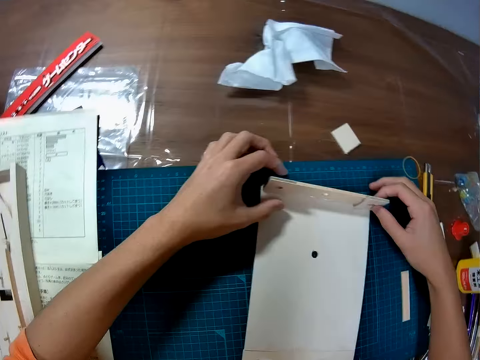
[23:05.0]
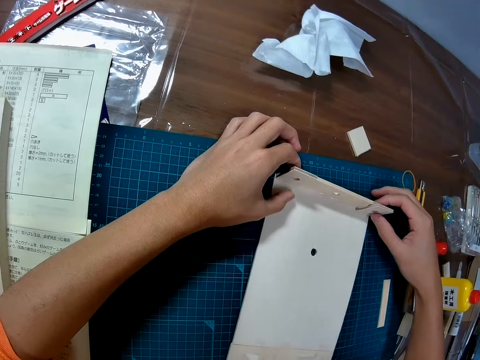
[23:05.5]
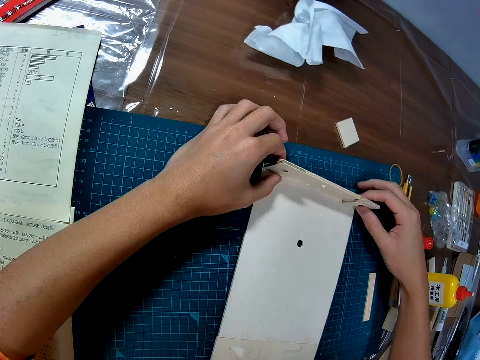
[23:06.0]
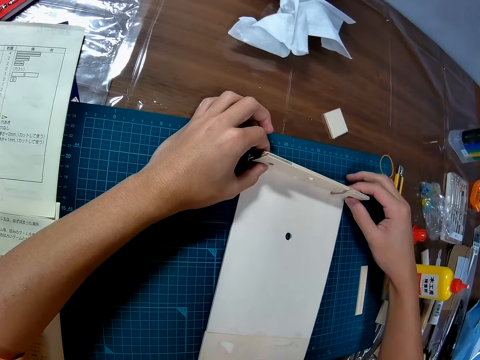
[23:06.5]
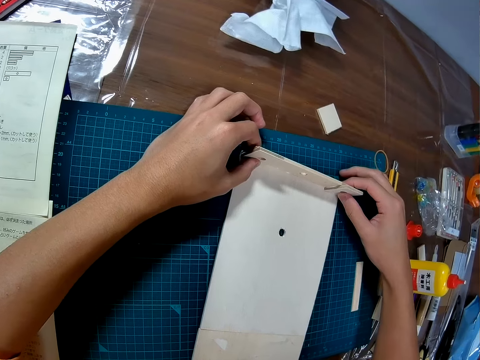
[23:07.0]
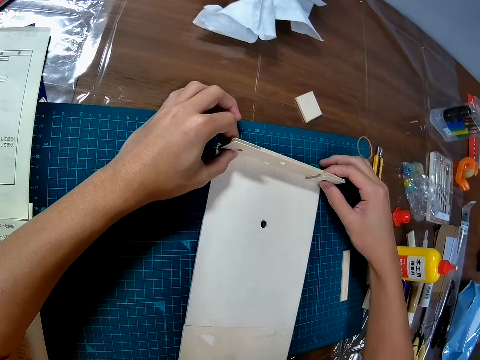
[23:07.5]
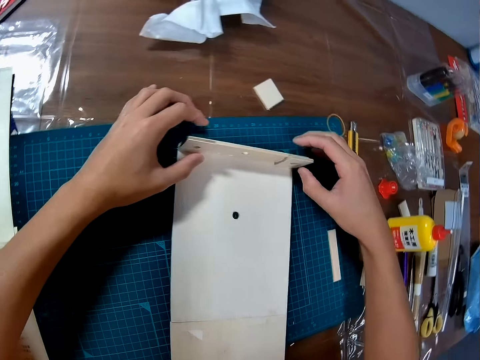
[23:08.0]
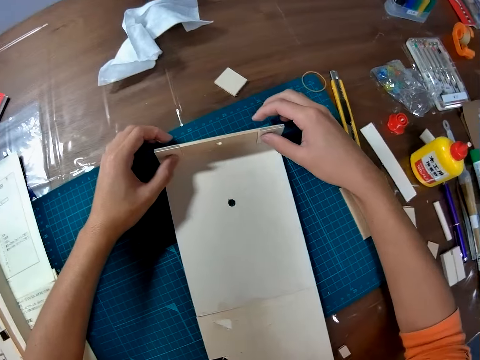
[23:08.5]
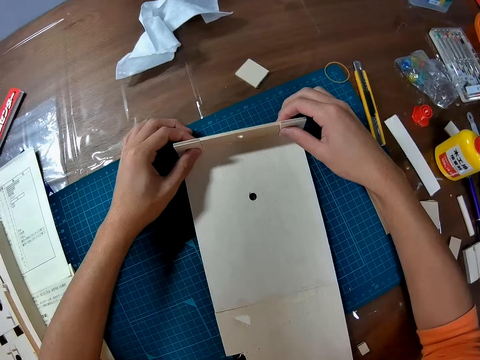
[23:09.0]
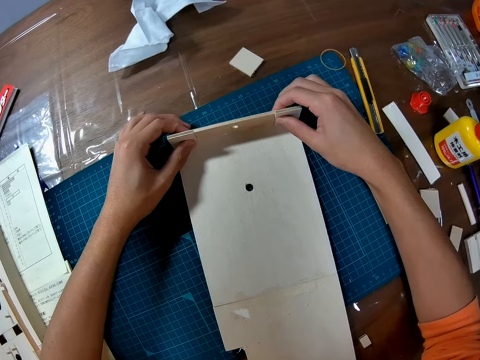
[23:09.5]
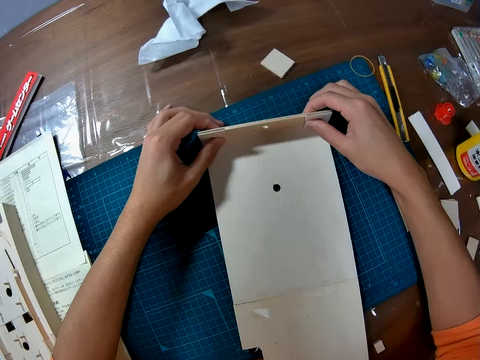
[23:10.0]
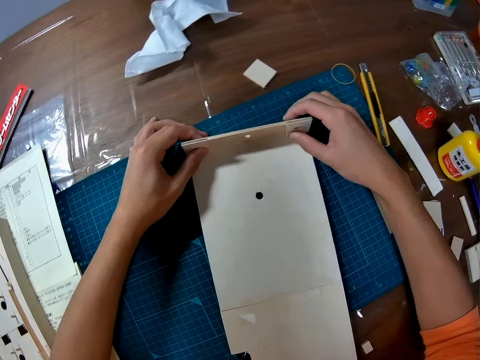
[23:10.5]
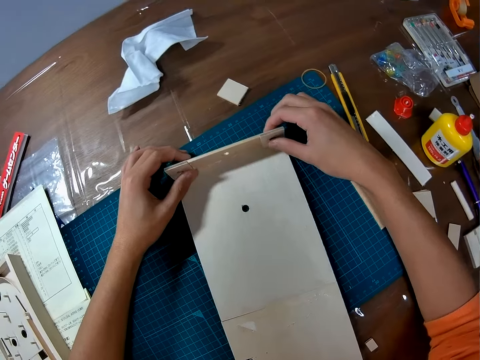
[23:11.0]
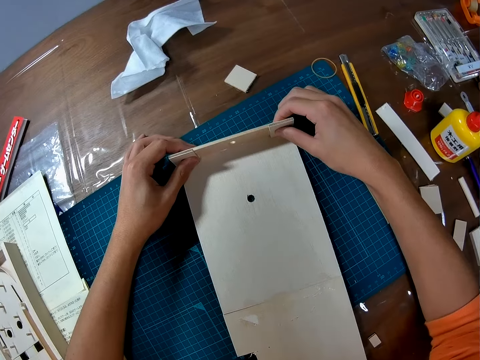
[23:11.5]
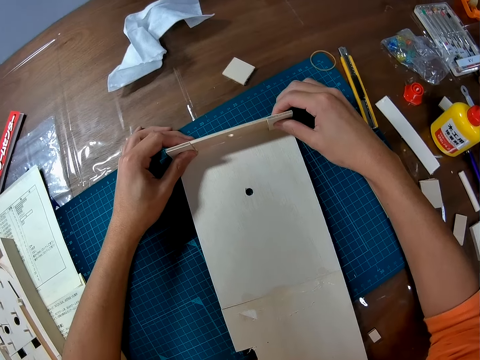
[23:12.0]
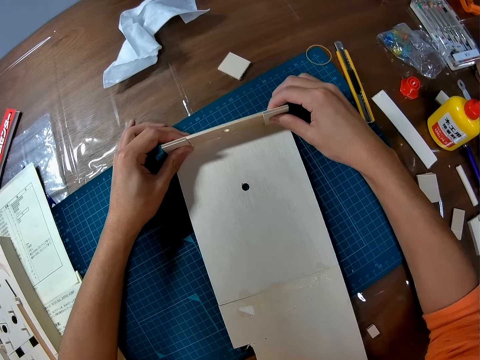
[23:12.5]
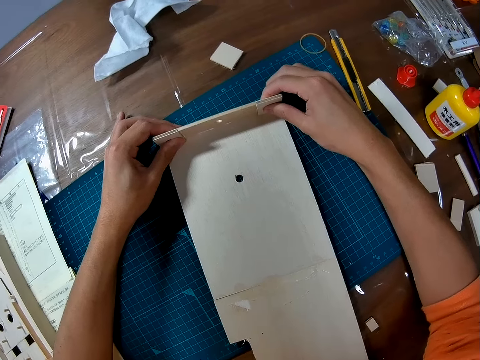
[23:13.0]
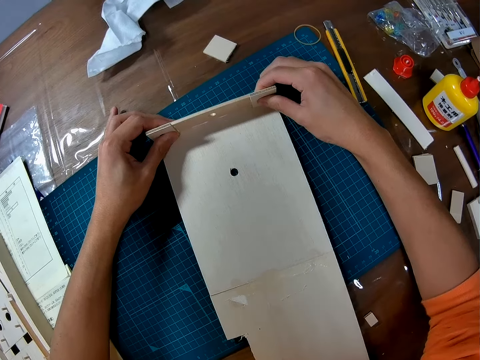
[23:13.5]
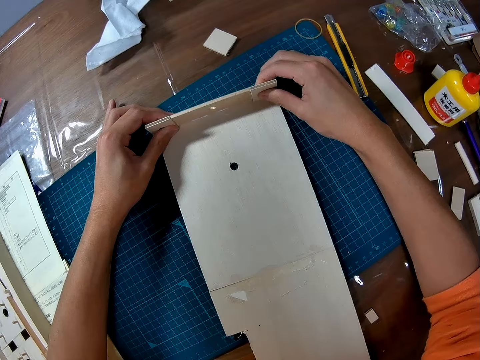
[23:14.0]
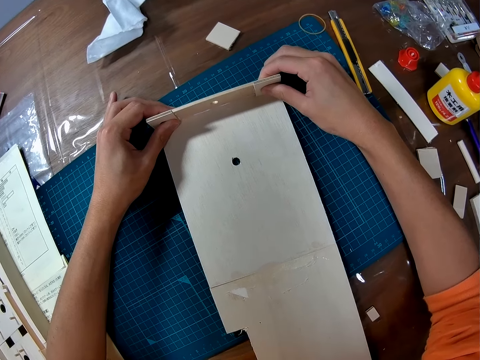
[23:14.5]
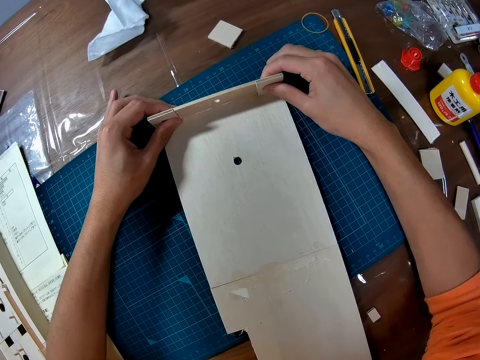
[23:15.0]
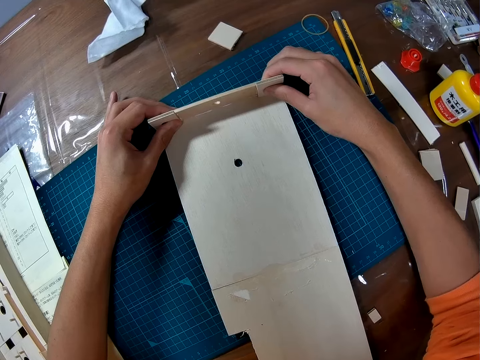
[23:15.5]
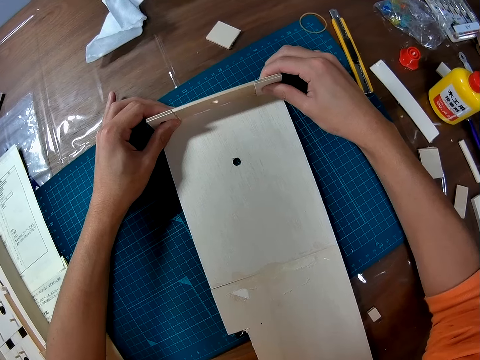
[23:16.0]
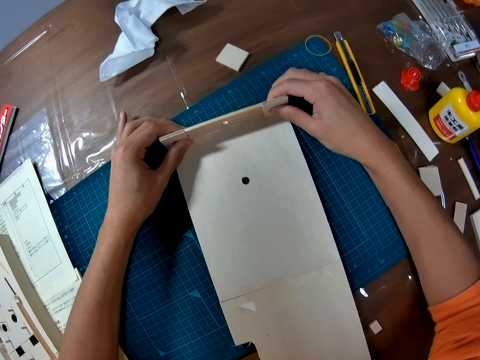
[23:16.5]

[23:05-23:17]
The camera wearer lets go of the piece of wood. She holds the piece with both her hands. She lets go of the piece. She holds the piece. She stares at the board.

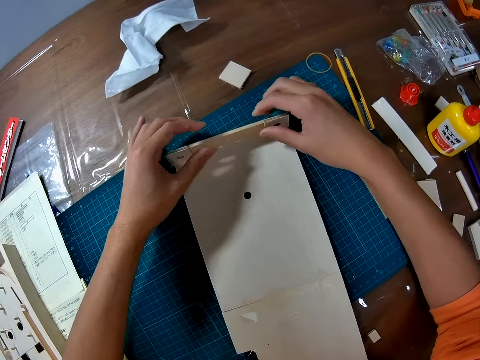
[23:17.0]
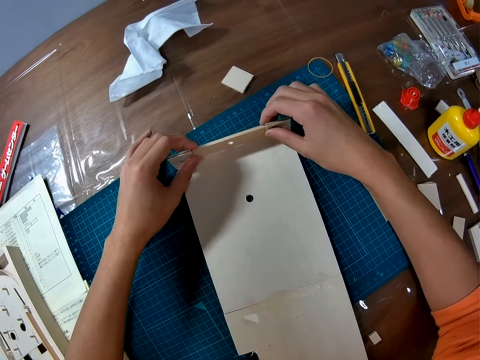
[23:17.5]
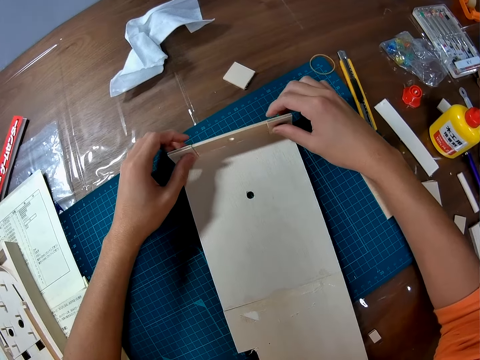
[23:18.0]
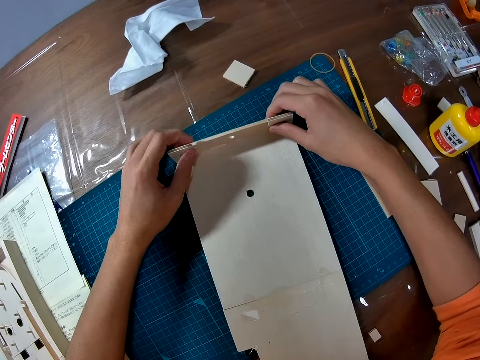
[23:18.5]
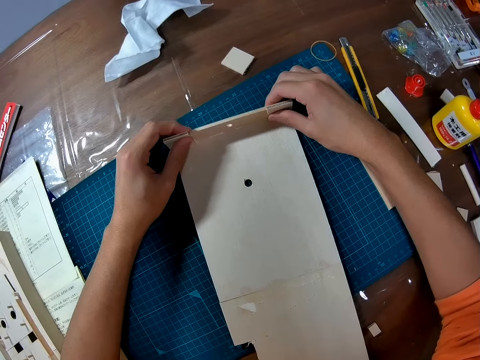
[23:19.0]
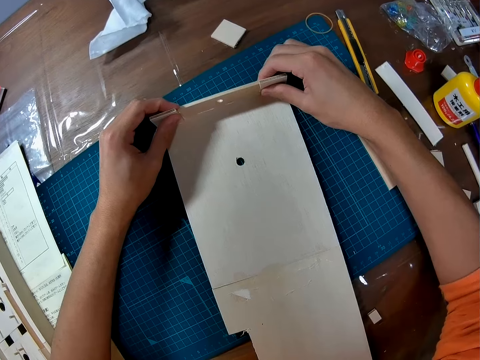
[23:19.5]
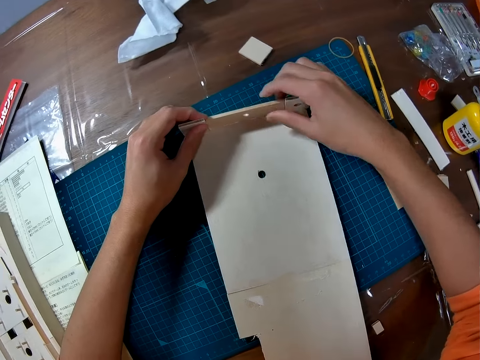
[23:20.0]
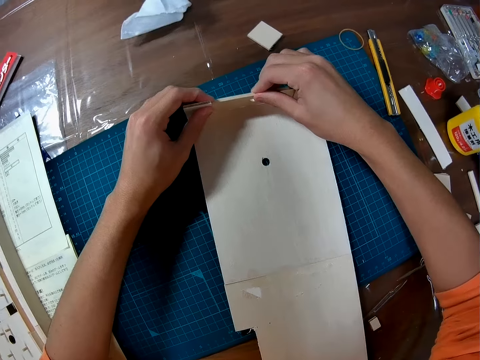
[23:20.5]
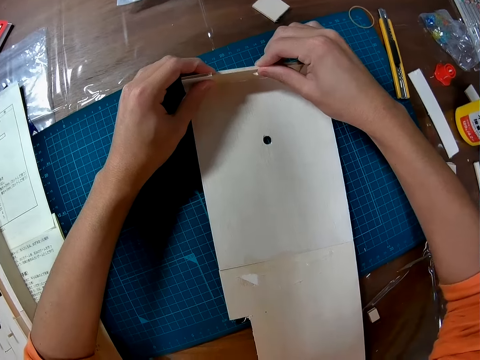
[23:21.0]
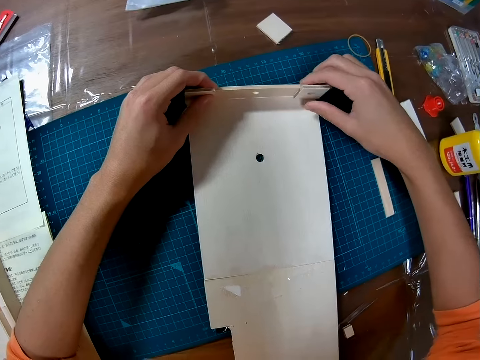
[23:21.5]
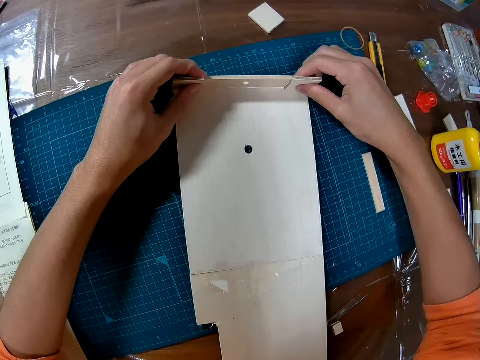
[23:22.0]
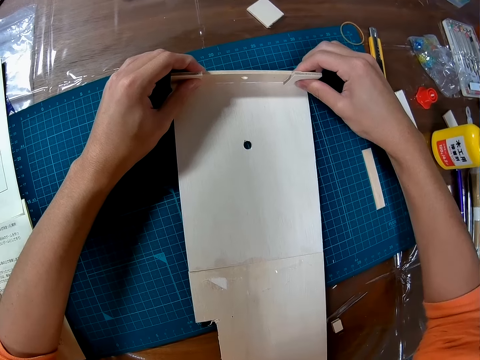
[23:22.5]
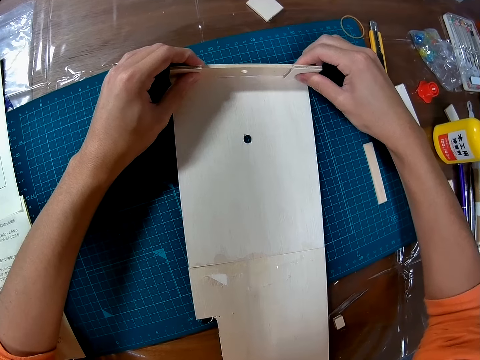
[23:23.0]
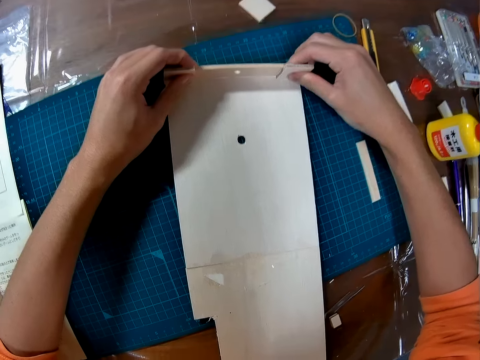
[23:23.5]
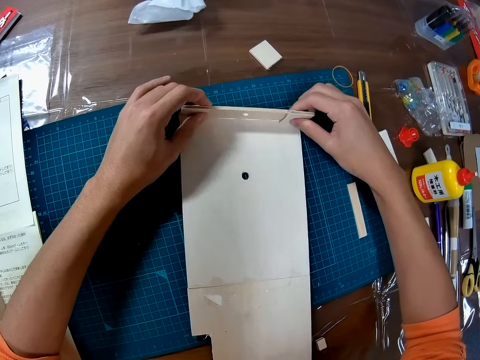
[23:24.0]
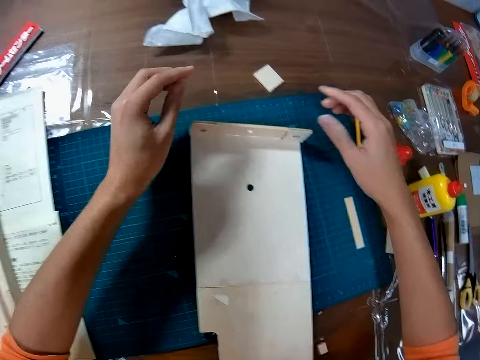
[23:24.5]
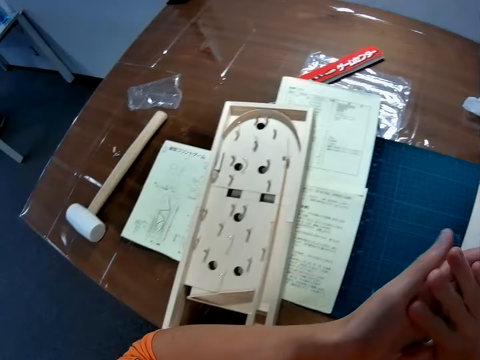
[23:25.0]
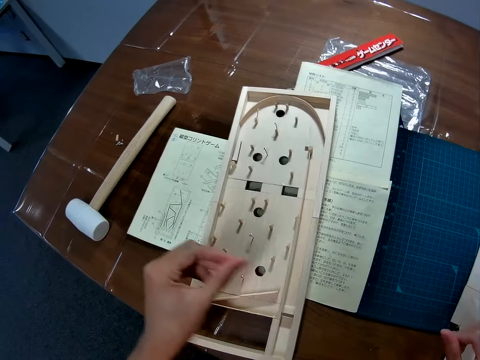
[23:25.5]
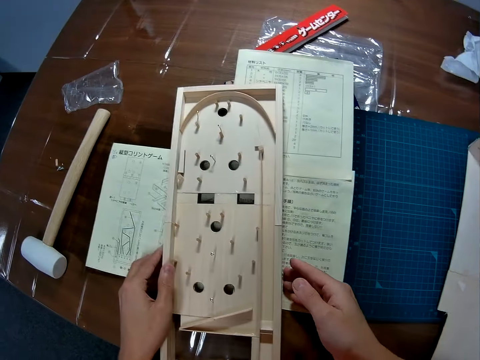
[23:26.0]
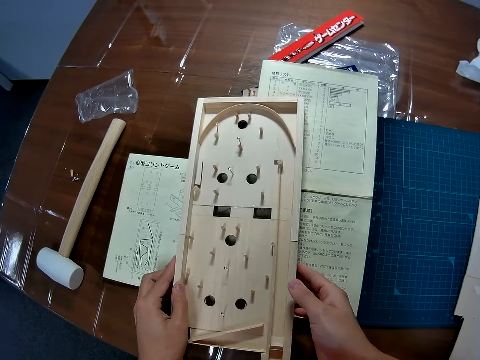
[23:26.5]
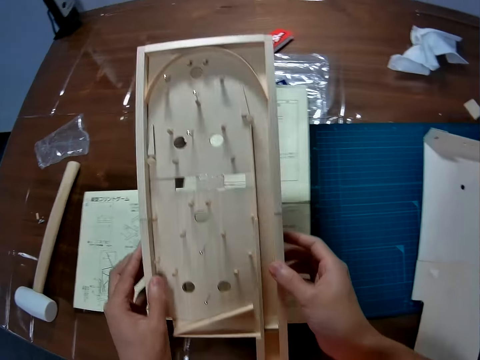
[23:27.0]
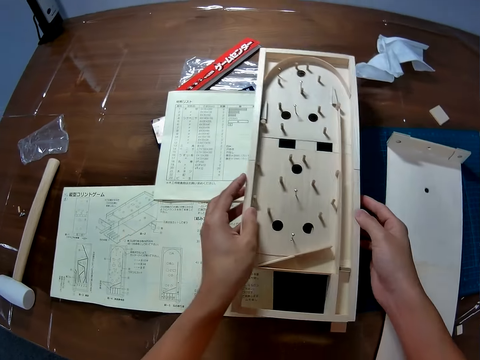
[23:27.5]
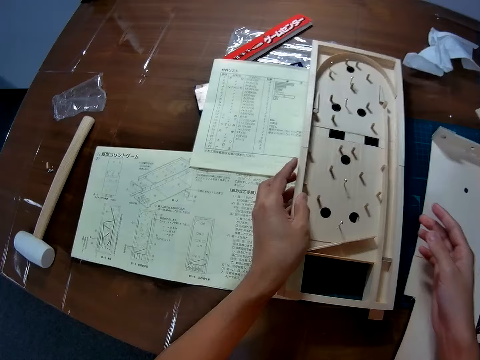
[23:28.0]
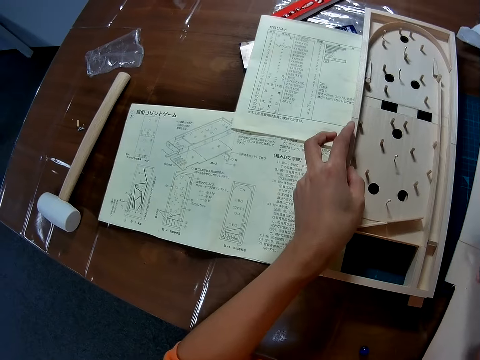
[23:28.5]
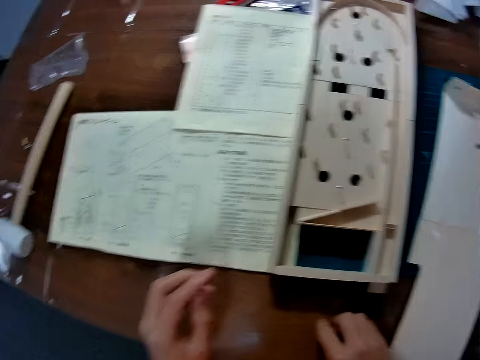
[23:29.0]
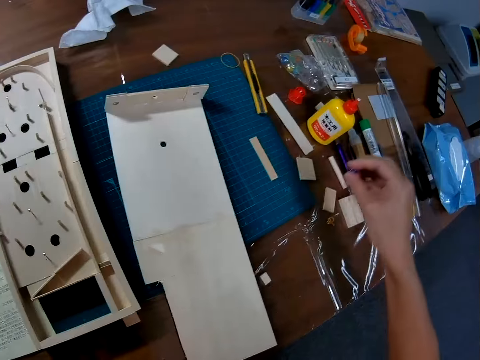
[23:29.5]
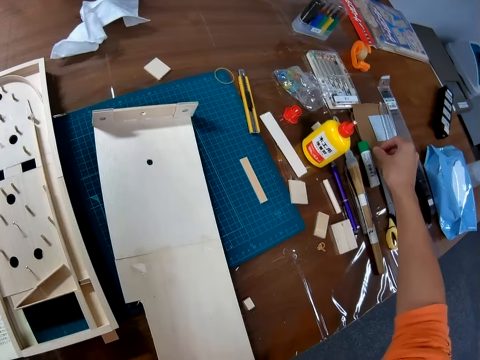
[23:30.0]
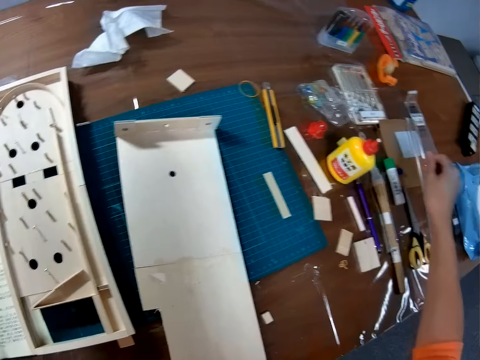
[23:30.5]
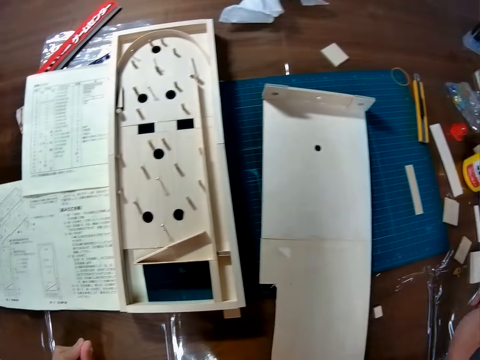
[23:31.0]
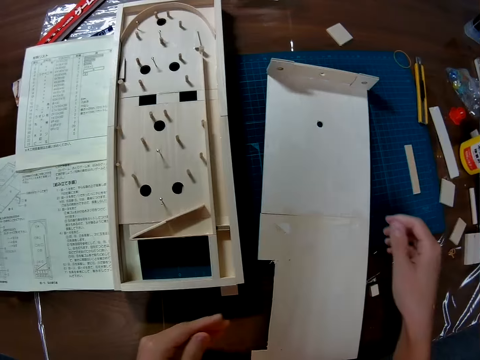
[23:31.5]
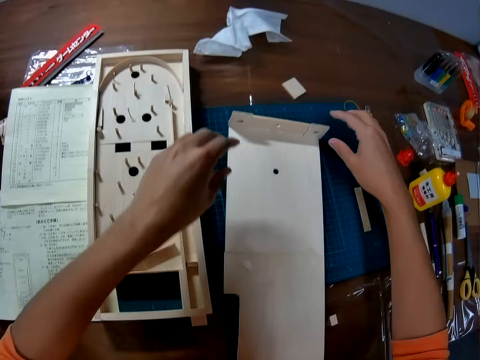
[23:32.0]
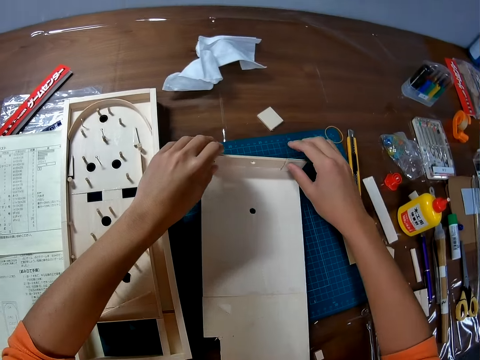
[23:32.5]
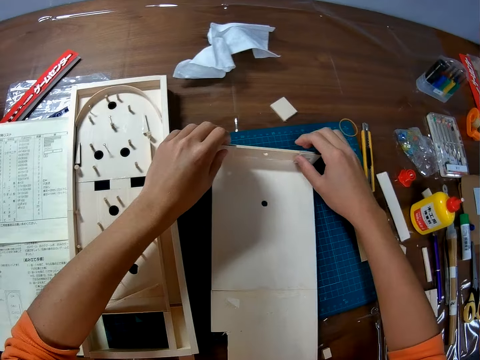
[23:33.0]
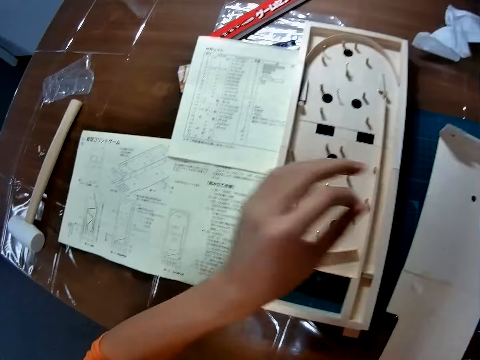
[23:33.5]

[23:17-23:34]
The camera wearer lets go of the piece of wood. She holds the piece with her hands. She stares at the board. She moves her hand forwards. She moves her hand backwards. She stares at the board. She lets go of the piece of wood. She claps both hands together. She rubs her hands together. She holds the pinball machine with her hand and moves her other hand towards the machine. She holds the machine with both her hands and lifts up the machine with her hand. She moves the wooden mechanical model on the table with both hands. She places the machine on the cutting mat and lets go of the machine. She moves her hands towards her. She moves her hand forwards. She places the ball on the table. She moves her hand towards the board. She touches a ruler on the table with her right hand. She removes her right hand from the ruler. She moves her other hand towards the board. She holds the piece of wood with her hands. She touches the wooden mechanical model pieces joined together on the table with her two hands. She looks at the manual and moves her hand towards her.
